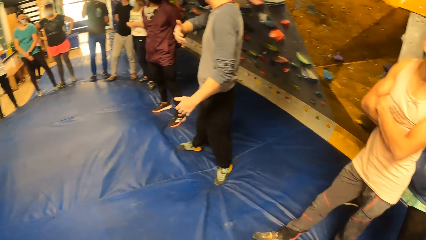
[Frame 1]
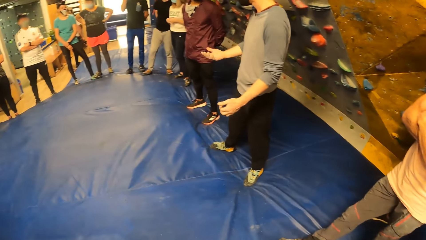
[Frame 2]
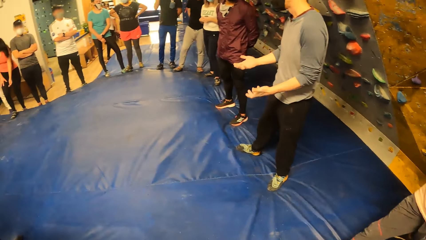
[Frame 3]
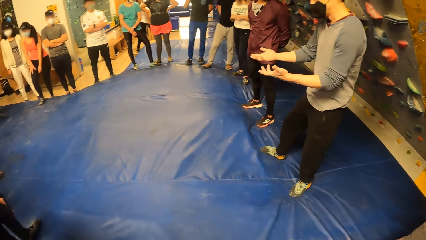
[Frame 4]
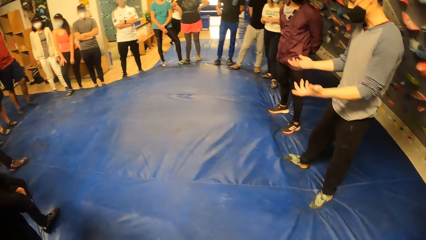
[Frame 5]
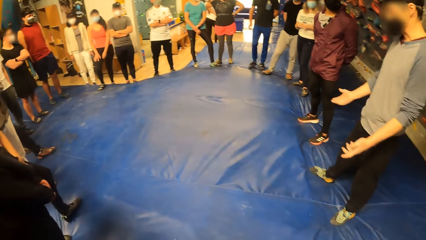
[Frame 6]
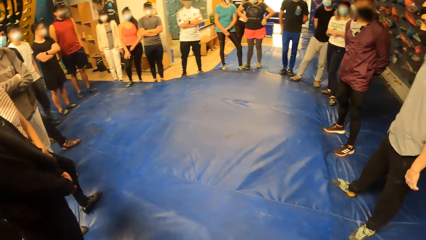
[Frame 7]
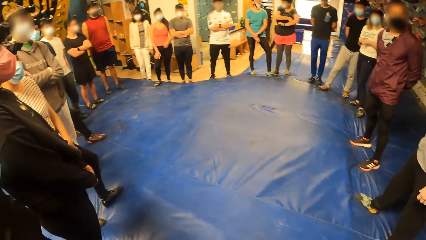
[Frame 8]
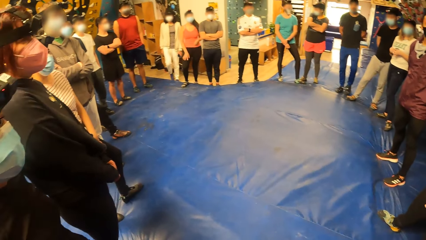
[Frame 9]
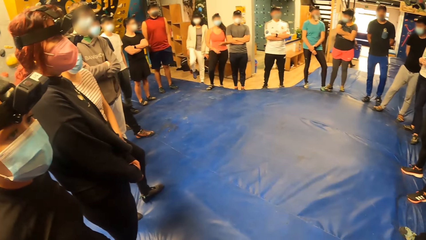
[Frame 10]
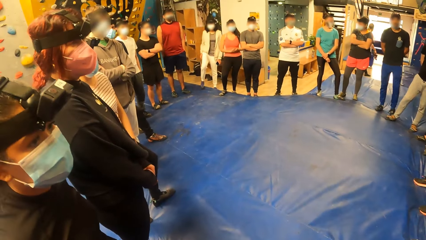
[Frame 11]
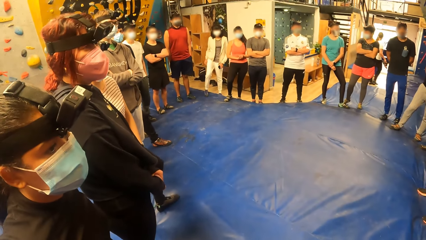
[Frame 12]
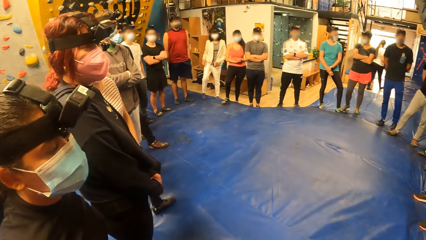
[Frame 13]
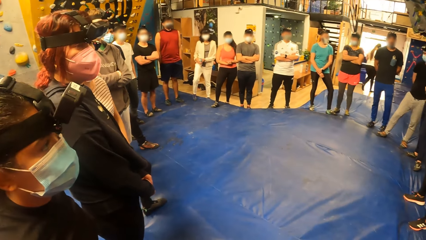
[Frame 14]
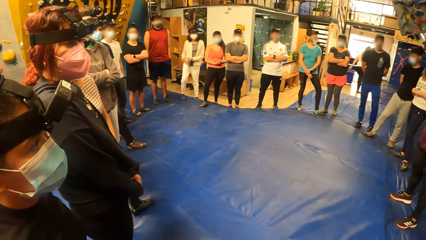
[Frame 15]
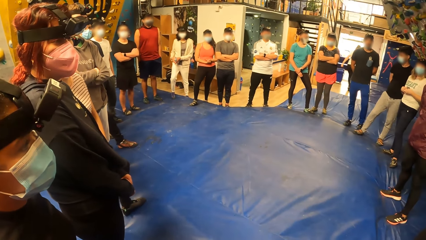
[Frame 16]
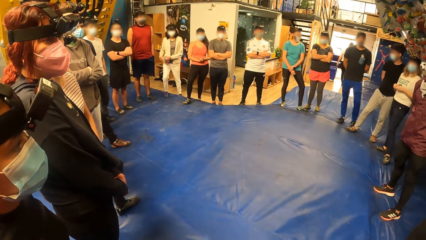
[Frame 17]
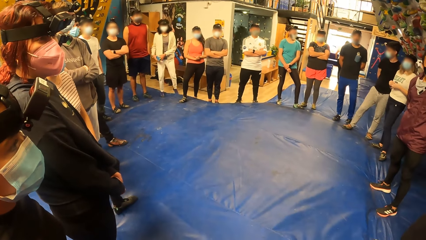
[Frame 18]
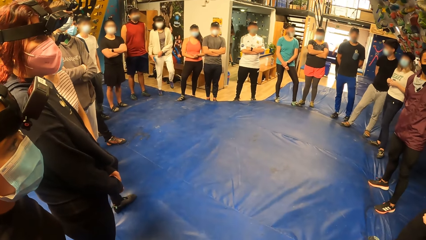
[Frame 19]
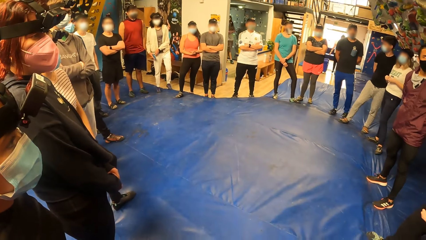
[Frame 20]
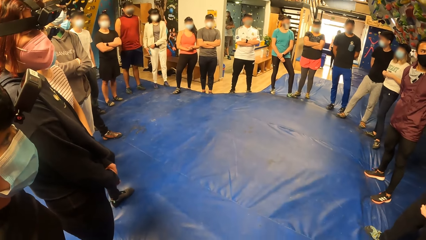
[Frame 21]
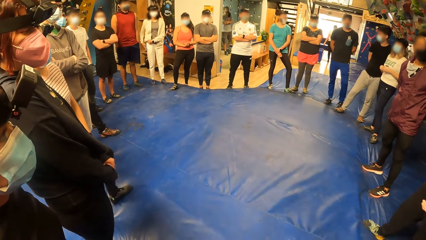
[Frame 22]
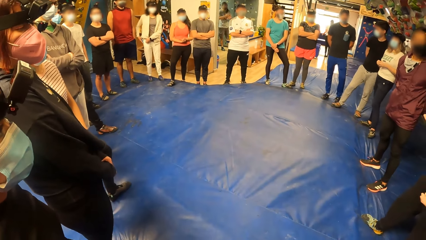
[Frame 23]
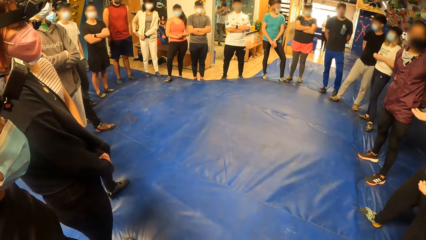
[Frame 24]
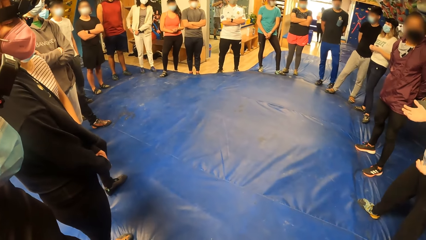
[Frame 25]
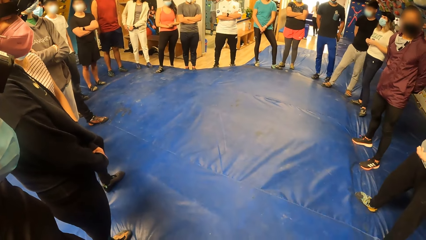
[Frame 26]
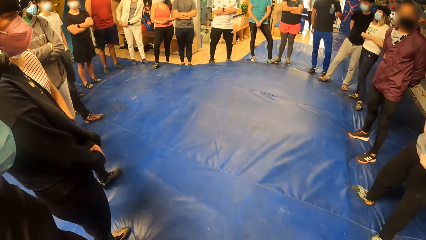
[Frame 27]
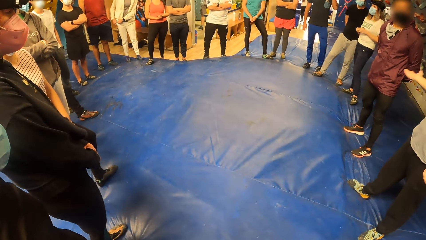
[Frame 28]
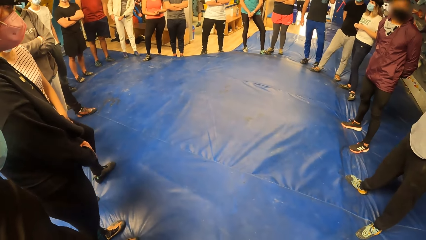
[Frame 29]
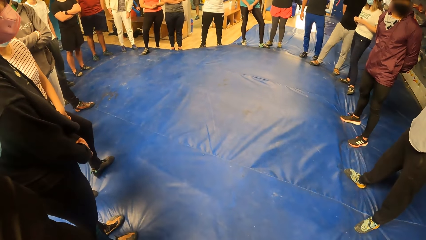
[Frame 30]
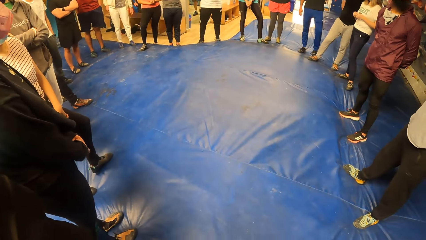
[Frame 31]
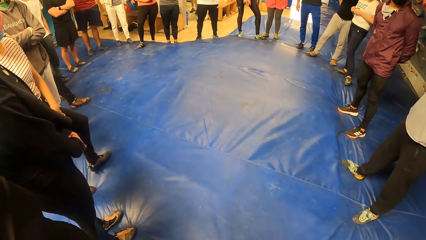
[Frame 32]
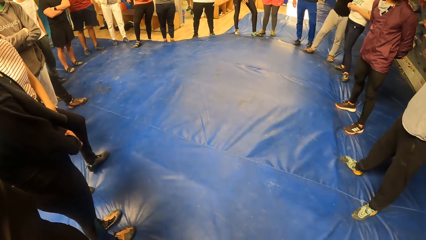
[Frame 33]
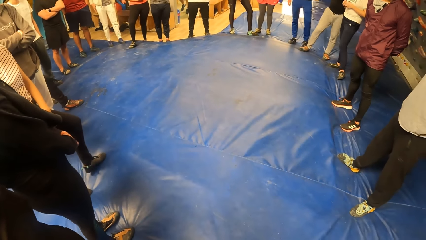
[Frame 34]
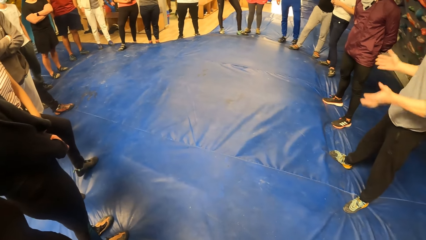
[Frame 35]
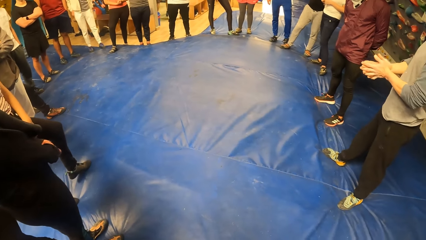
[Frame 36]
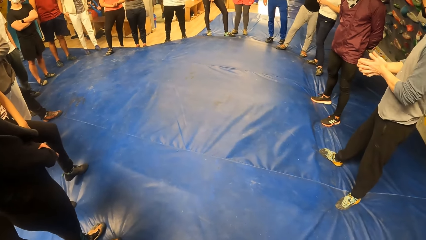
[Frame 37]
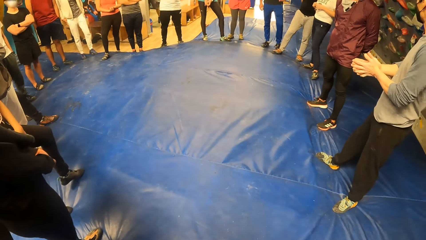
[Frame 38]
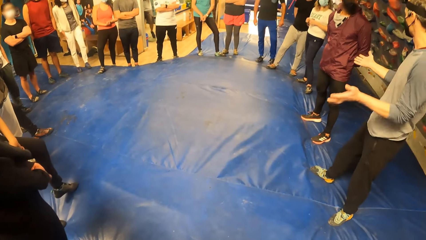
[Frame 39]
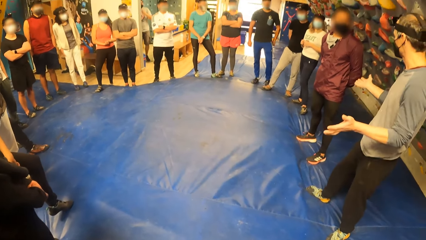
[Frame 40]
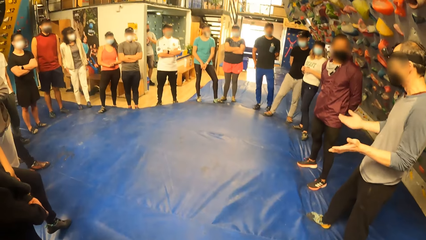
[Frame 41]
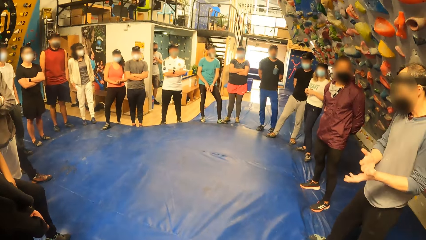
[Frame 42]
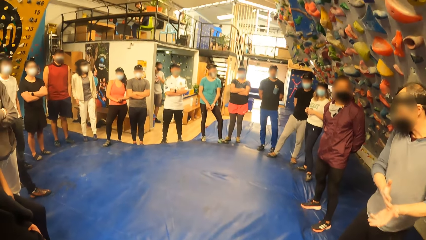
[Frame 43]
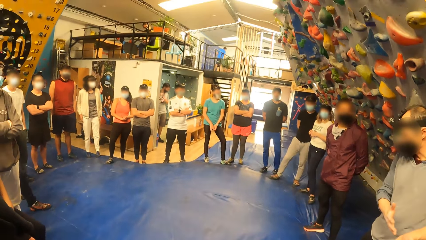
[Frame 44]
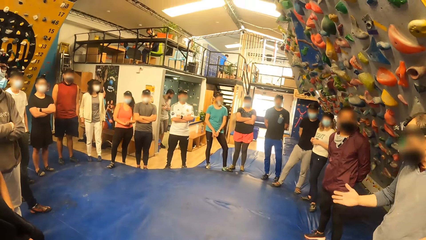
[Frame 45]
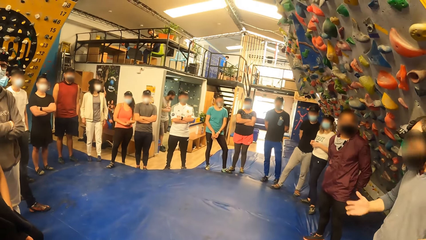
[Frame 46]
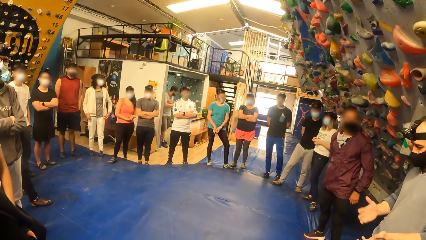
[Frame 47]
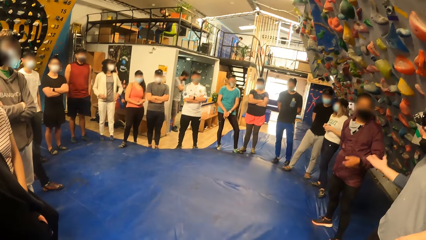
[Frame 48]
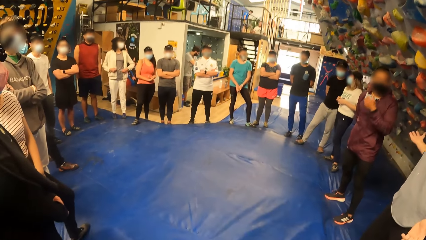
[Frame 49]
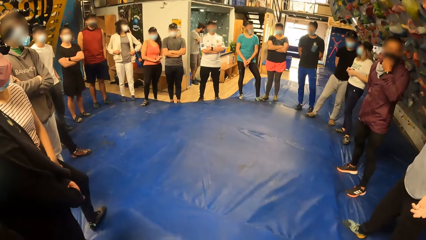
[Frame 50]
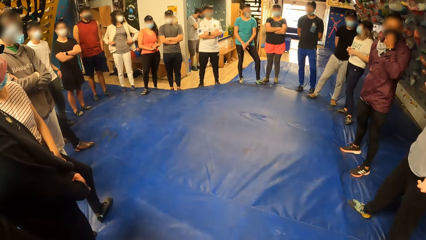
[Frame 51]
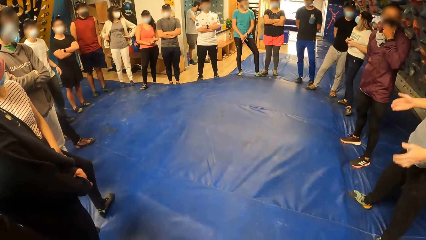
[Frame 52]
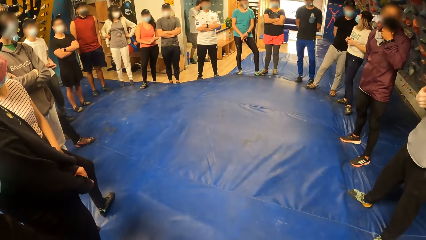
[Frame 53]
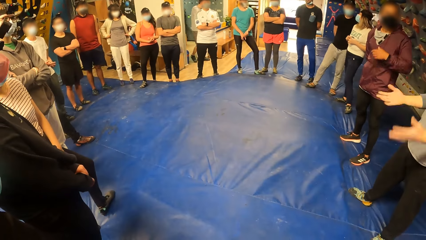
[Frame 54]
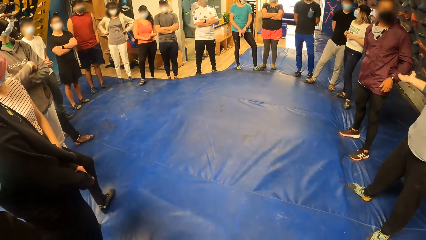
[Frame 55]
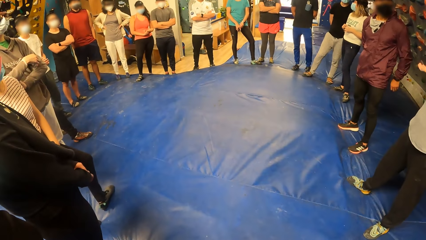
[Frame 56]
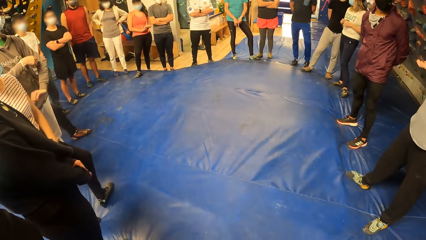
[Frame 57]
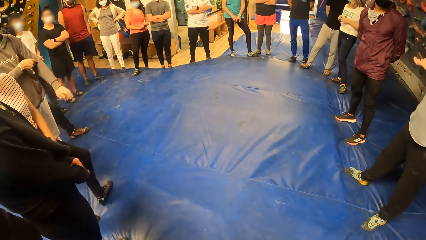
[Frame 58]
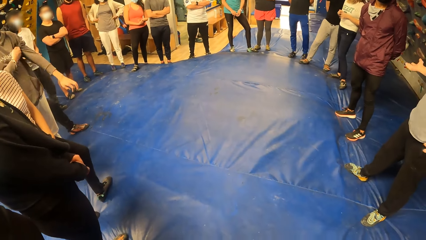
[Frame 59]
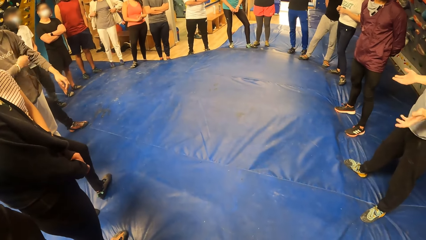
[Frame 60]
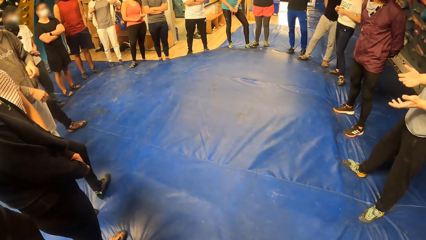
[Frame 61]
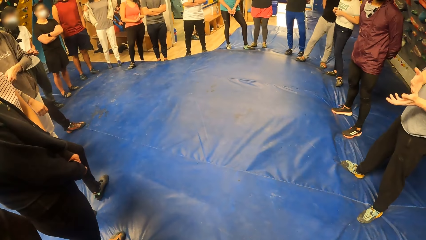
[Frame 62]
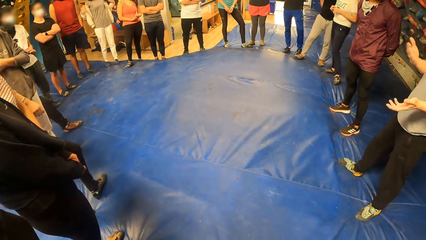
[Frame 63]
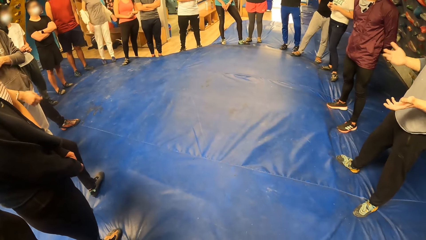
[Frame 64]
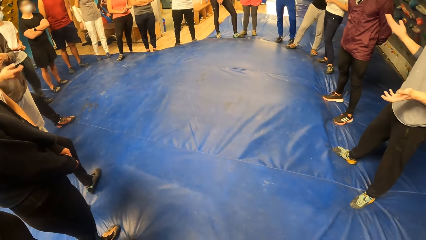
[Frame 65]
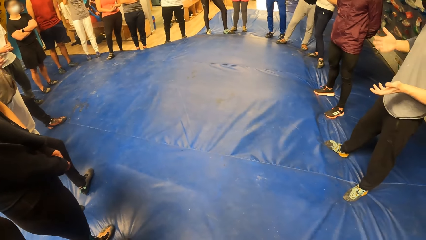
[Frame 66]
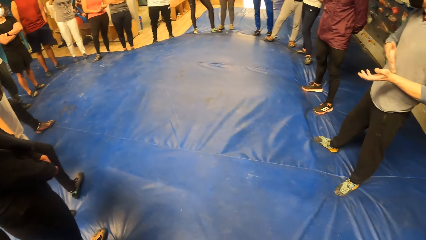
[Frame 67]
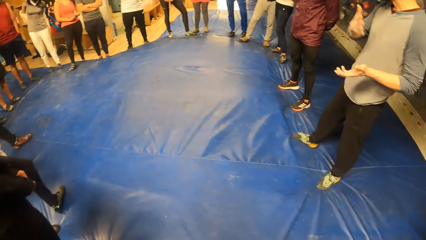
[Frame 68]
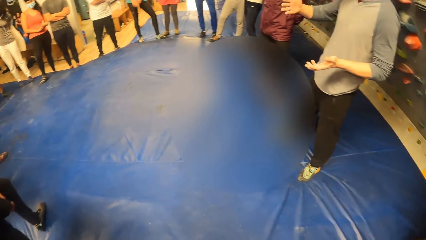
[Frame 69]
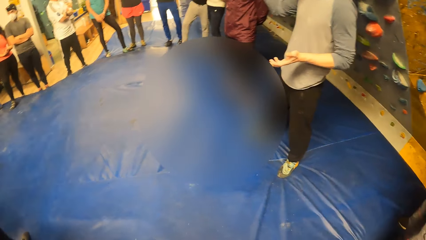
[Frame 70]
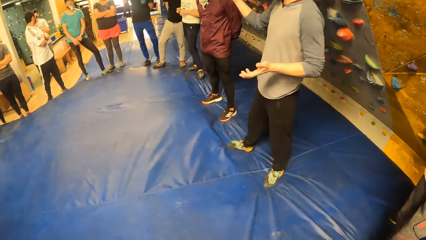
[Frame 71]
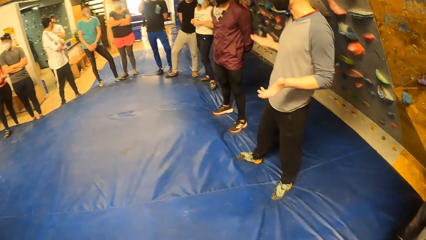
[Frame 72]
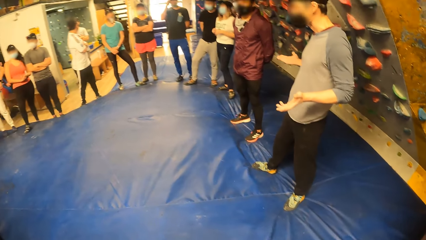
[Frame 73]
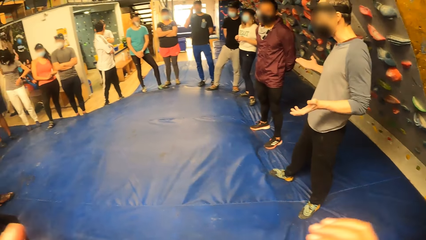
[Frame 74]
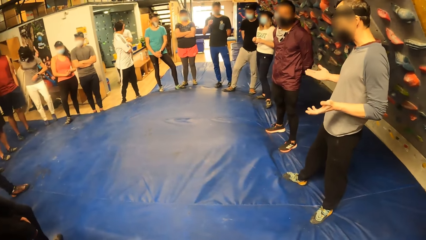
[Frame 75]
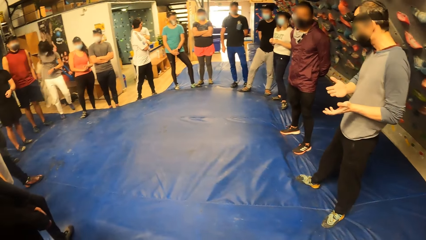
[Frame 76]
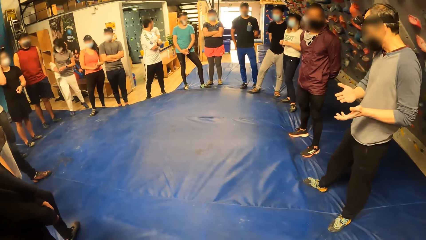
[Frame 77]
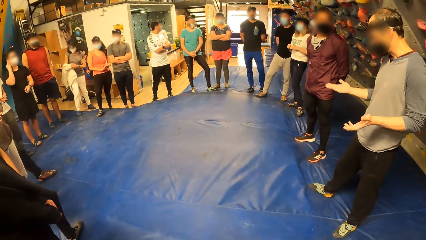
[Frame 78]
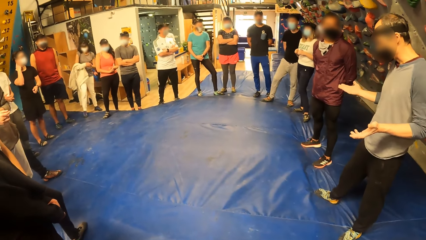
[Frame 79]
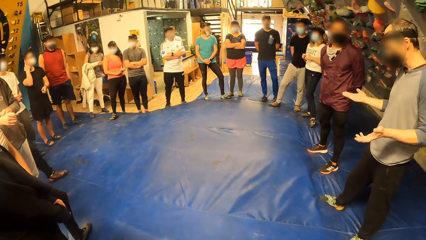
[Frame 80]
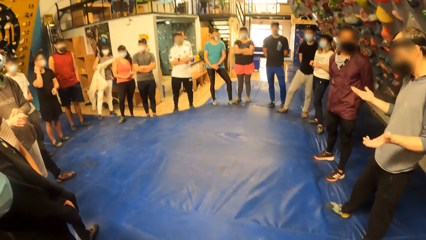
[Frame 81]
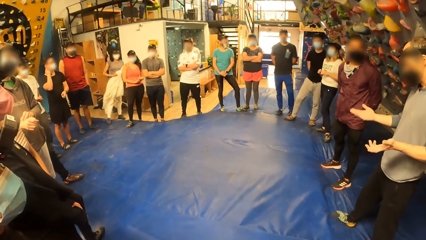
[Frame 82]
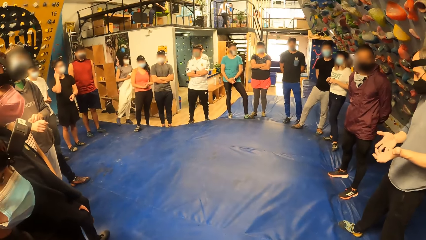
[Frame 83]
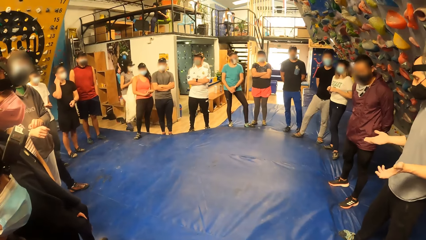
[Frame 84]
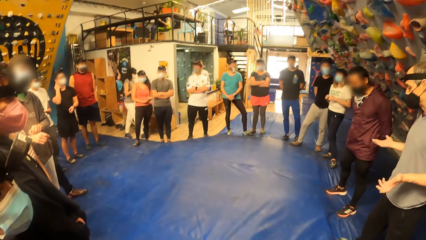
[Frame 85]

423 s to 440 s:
The camera wearer looks around. A woman puts a mobile phone in her pocket with her right hand. The camera wearer bends the head. They look up. They focus on the floor. The woman takes off her jacket with both her hands. The camera wearer looks around.
